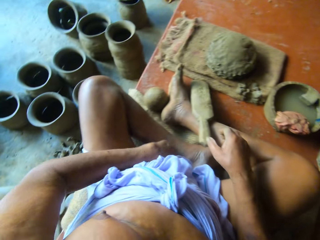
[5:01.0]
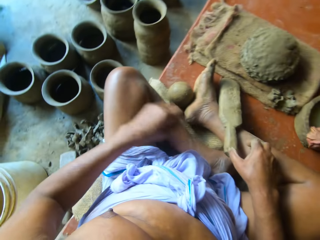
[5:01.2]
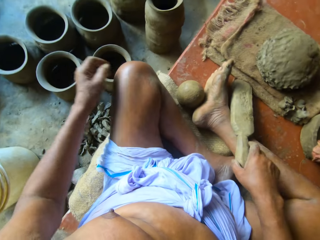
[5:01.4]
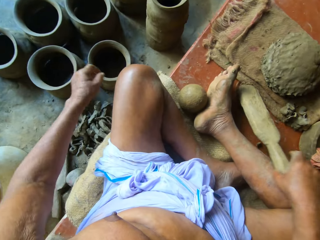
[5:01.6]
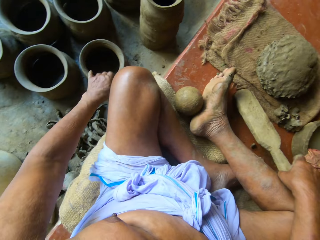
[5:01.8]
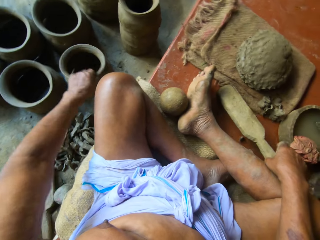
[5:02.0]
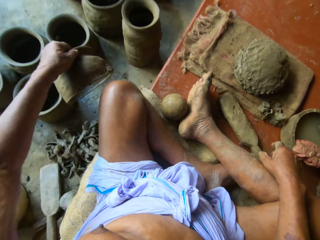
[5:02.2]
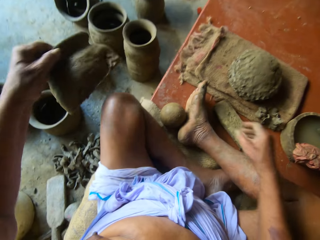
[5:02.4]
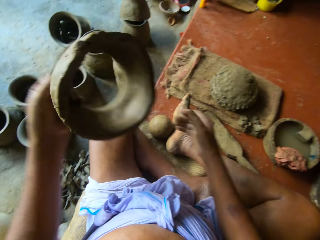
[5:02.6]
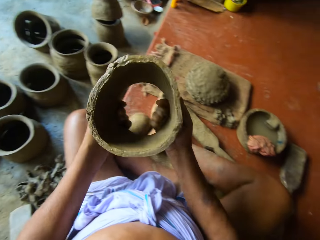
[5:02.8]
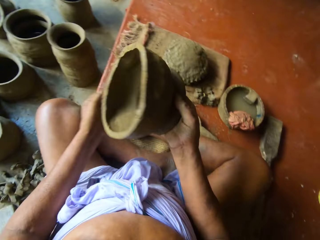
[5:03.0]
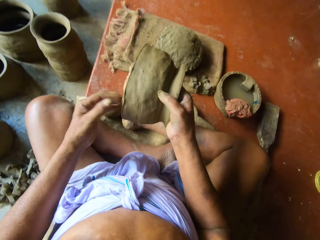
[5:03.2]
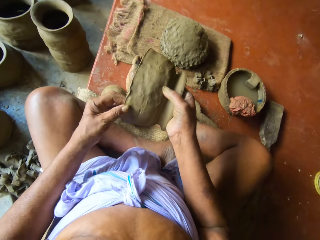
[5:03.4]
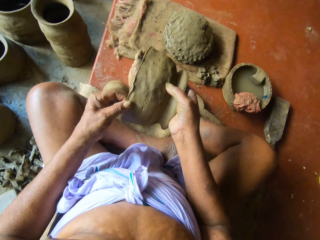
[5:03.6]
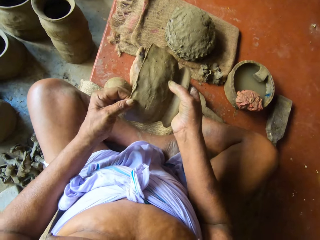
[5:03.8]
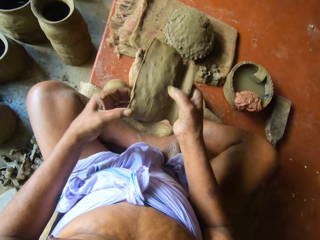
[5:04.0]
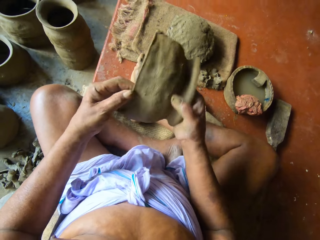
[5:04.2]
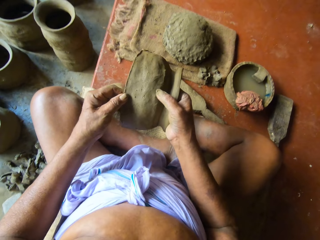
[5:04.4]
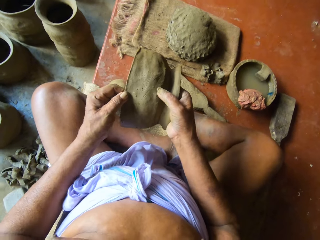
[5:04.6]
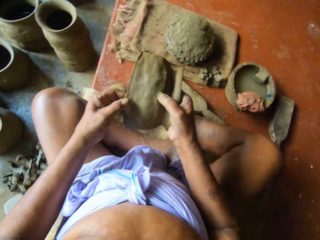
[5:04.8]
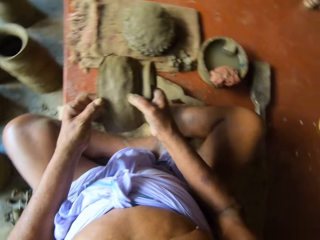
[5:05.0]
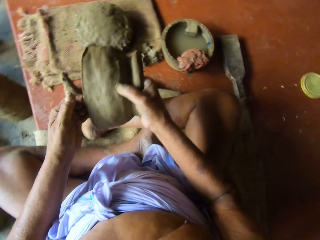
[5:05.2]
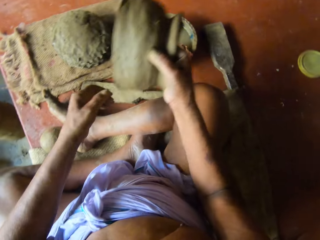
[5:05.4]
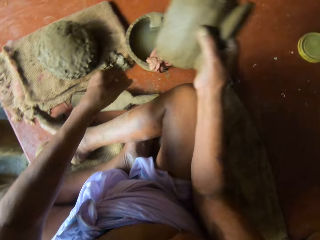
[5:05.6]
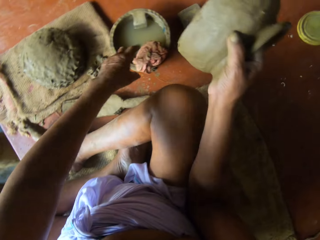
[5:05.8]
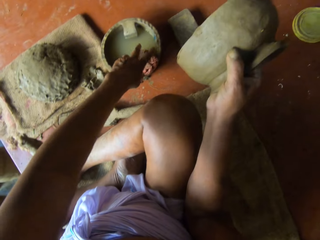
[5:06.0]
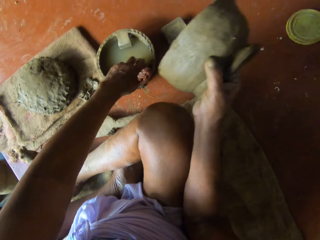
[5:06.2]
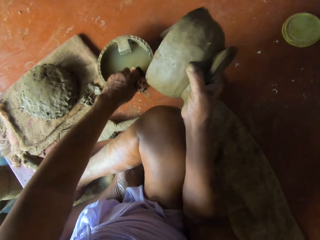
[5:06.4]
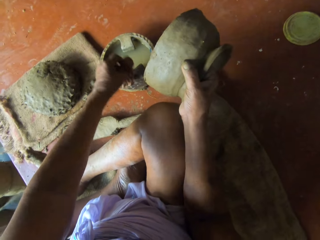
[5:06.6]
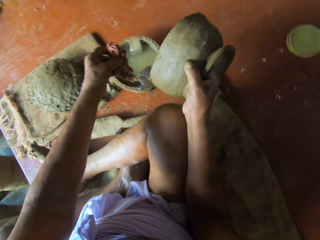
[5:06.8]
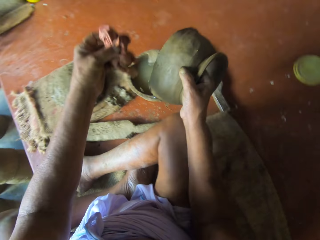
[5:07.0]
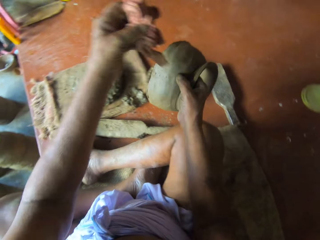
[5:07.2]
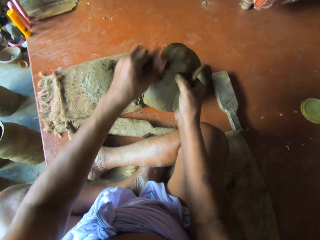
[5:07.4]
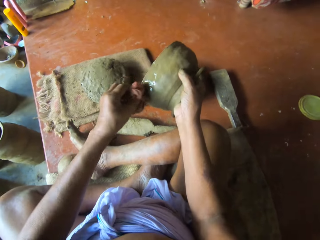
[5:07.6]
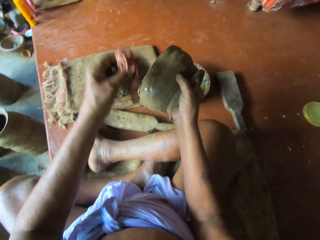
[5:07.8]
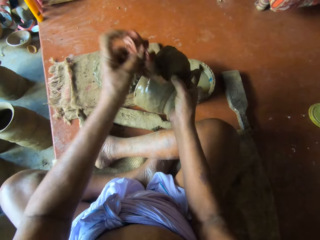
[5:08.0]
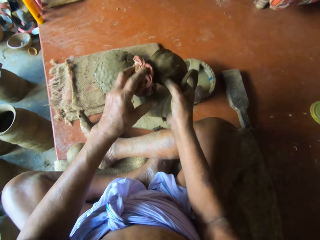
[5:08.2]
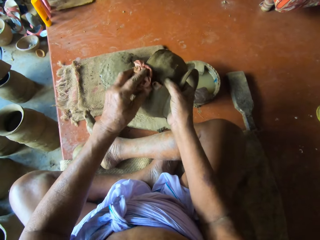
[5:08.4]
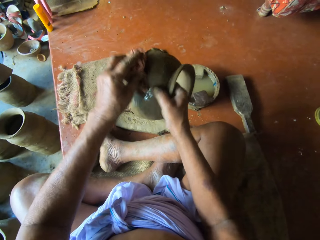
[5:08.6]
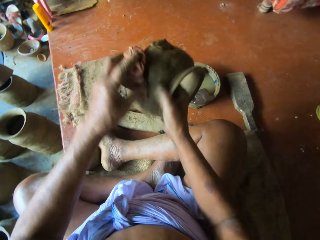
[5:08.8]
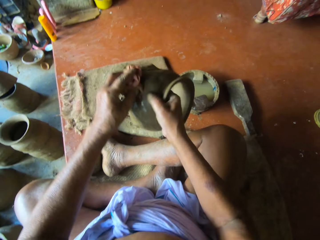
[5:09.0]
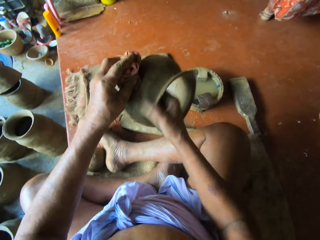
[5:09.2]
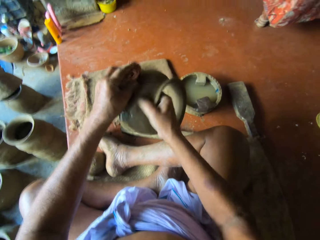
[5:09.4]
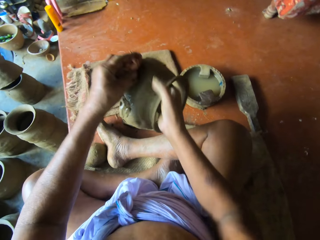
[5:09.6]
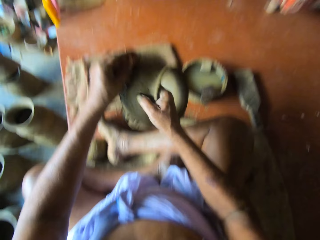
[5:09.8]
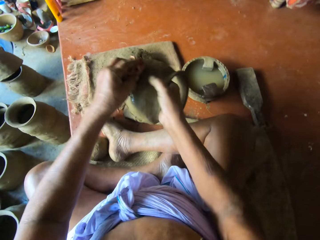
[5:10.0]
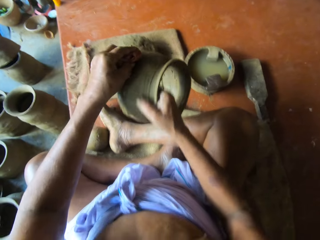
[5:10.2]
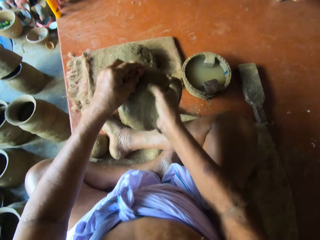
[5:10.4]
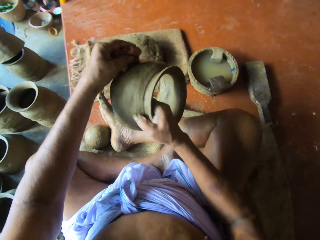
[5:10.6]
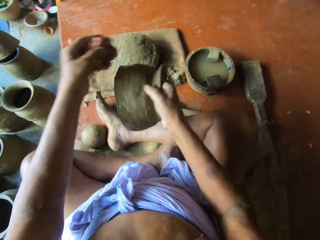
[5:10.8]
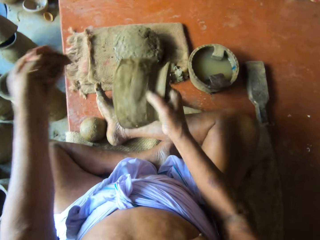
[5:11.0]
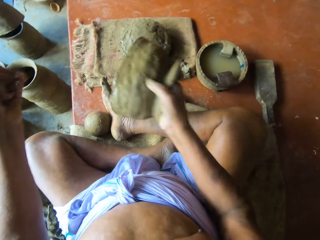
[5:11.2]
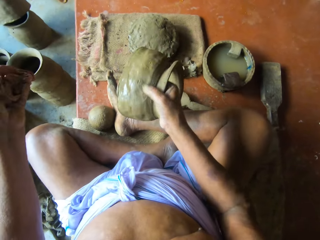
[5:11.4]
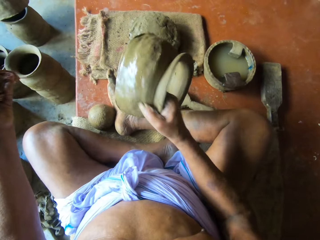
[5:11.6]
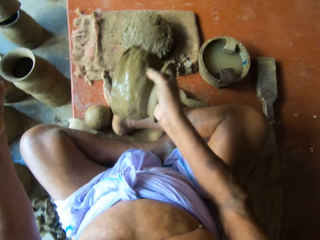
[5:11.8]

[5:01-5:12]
The camera wearer touches the wood on the floor with his left hand. He picks up a pottery from the floor with his left hand. He passes the pottery from his left hand to his right hand. He touches the edges of the pottery in his right hand with his left hand. He examines the mould clay pot. He picks up a rag from the edge of a bowl of water on the floor with his left hand. He smoothens the pottery in his right hand with the wet rag in his left hand. He holds the rag in his left hand on the pottery in his right hand. He spins the pottery with his right hand.

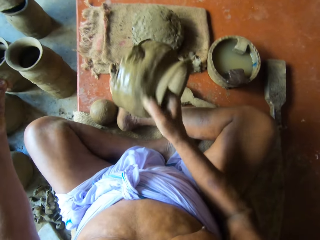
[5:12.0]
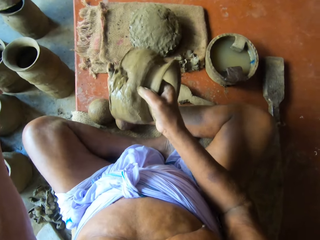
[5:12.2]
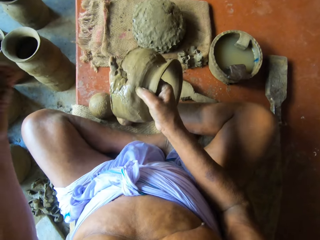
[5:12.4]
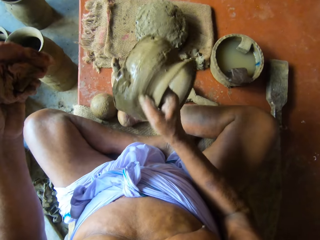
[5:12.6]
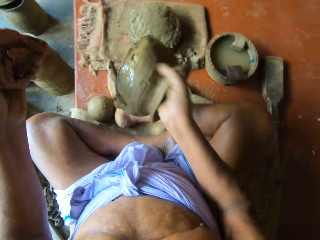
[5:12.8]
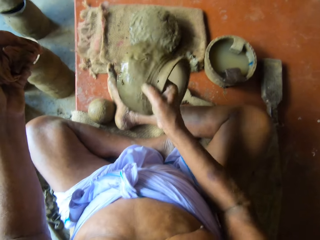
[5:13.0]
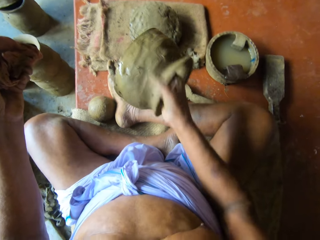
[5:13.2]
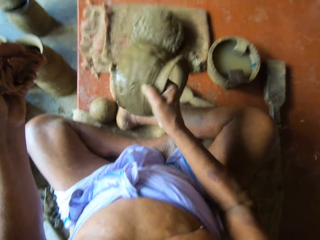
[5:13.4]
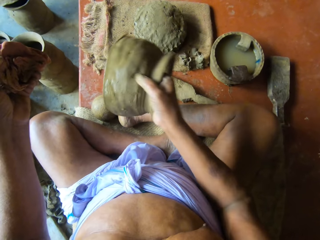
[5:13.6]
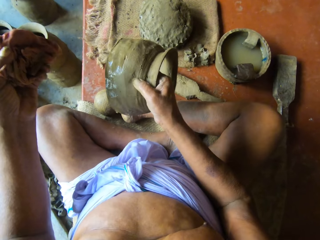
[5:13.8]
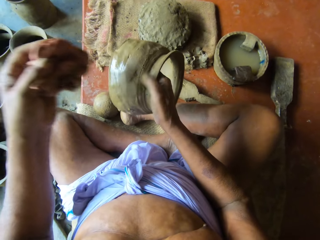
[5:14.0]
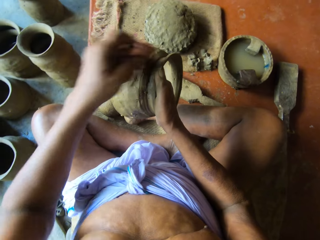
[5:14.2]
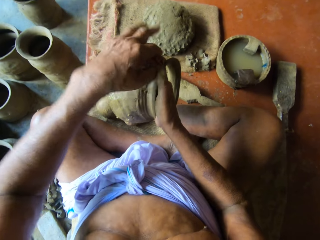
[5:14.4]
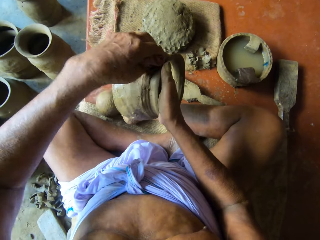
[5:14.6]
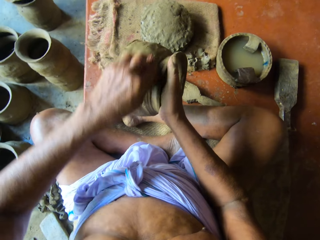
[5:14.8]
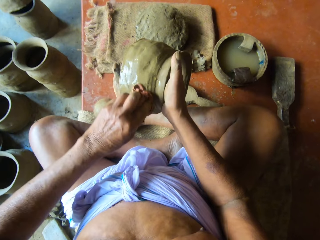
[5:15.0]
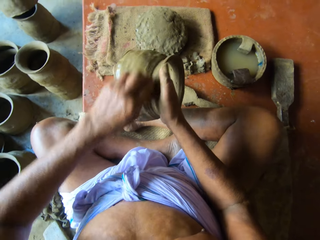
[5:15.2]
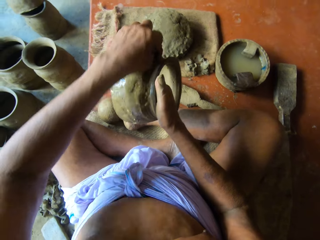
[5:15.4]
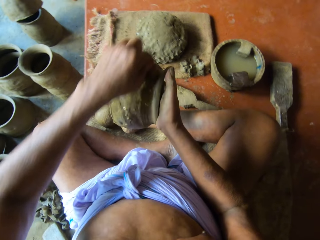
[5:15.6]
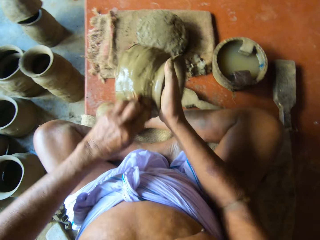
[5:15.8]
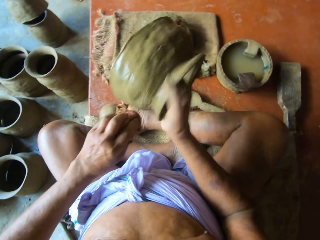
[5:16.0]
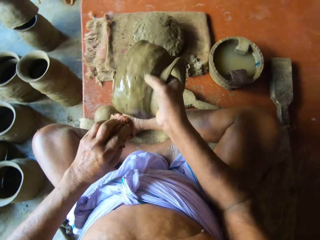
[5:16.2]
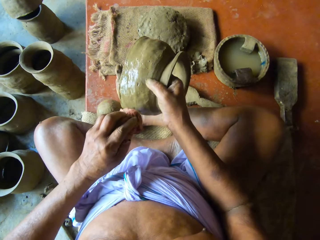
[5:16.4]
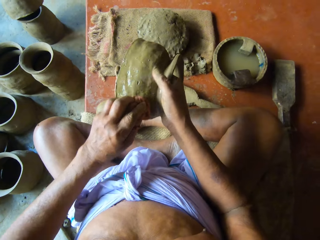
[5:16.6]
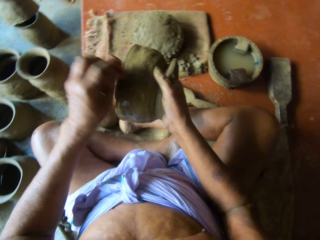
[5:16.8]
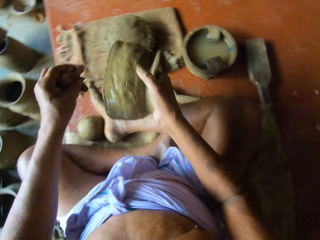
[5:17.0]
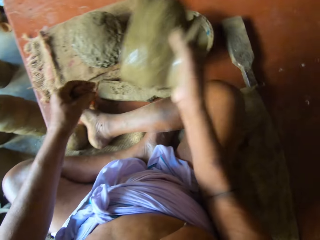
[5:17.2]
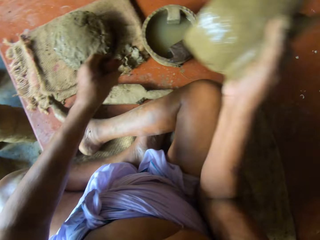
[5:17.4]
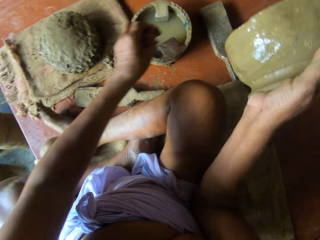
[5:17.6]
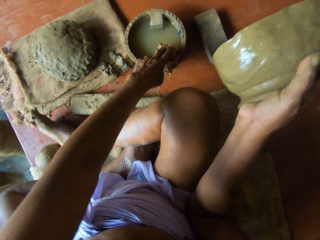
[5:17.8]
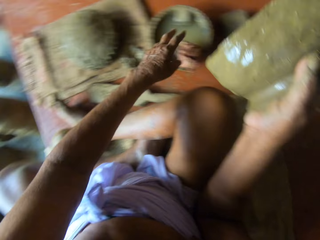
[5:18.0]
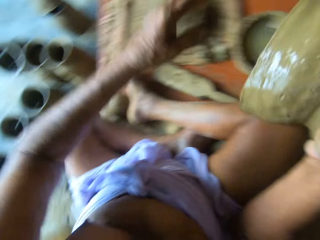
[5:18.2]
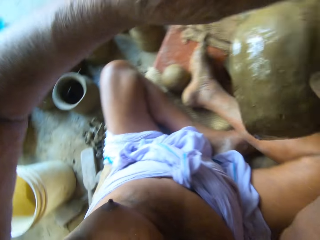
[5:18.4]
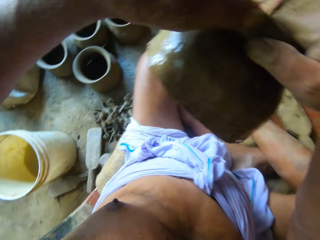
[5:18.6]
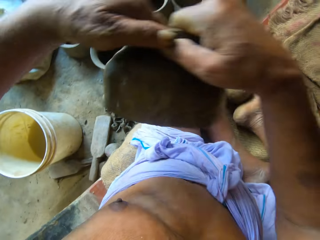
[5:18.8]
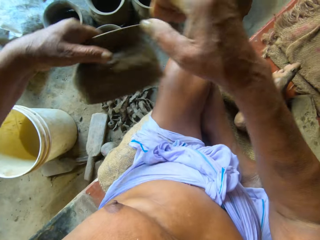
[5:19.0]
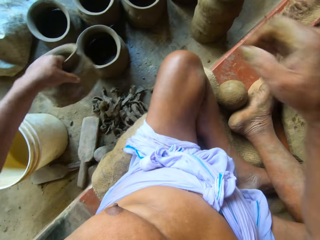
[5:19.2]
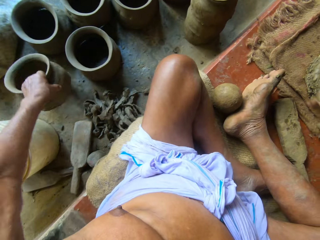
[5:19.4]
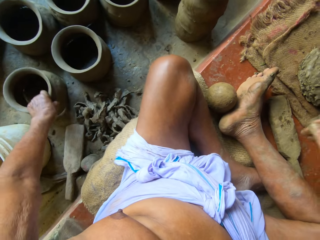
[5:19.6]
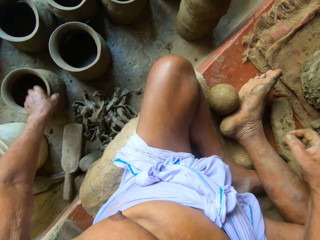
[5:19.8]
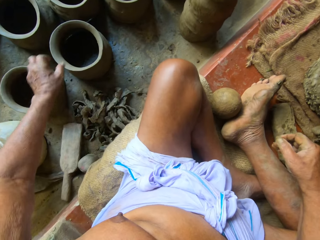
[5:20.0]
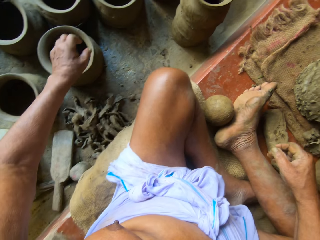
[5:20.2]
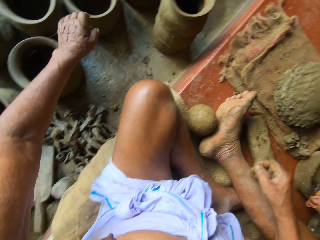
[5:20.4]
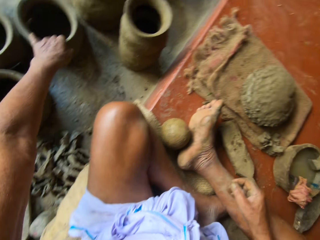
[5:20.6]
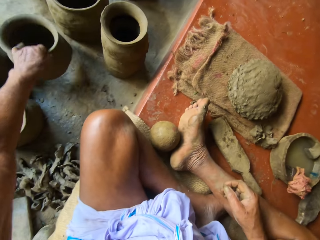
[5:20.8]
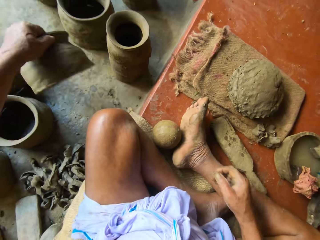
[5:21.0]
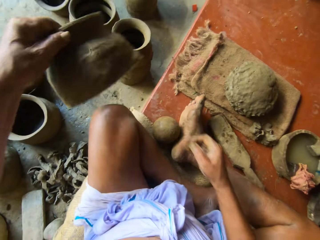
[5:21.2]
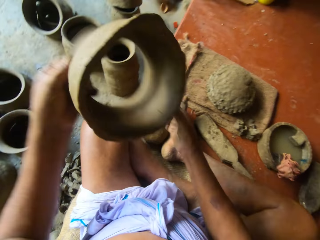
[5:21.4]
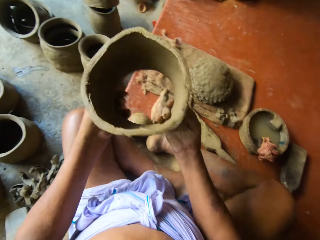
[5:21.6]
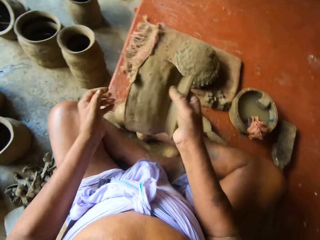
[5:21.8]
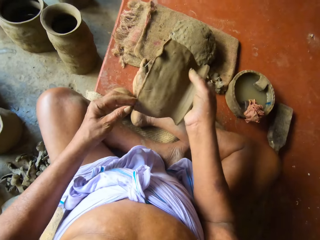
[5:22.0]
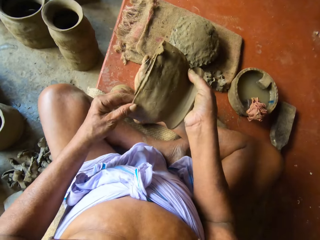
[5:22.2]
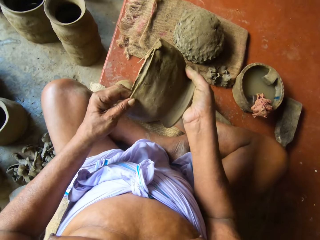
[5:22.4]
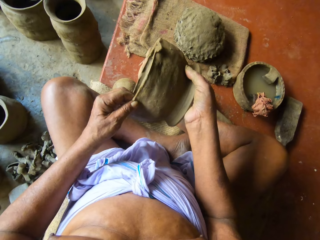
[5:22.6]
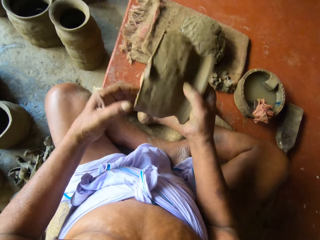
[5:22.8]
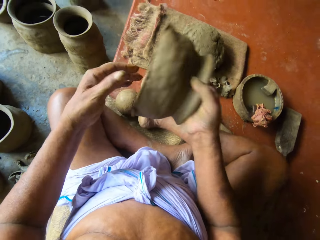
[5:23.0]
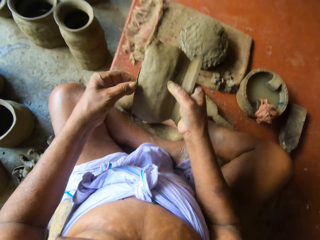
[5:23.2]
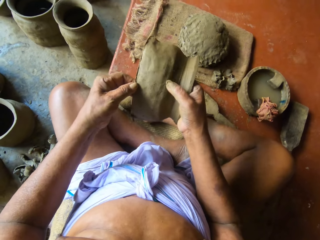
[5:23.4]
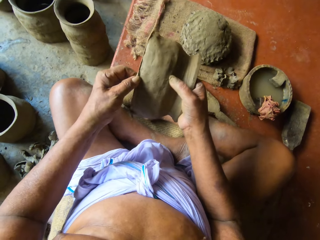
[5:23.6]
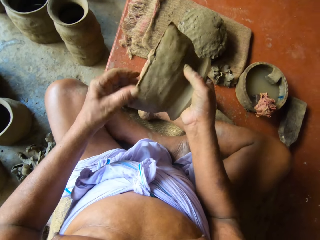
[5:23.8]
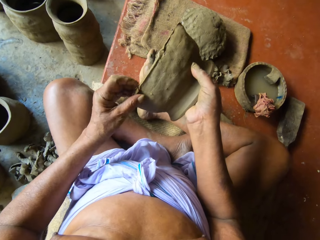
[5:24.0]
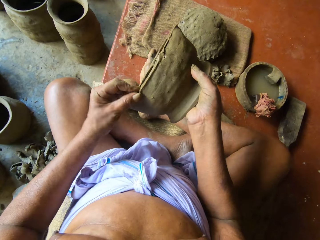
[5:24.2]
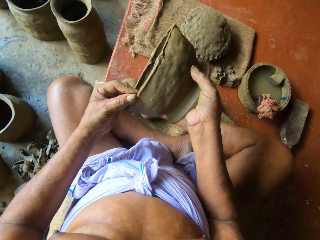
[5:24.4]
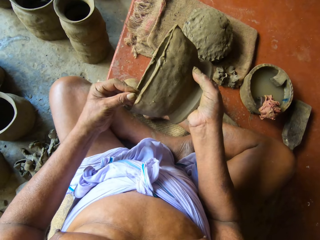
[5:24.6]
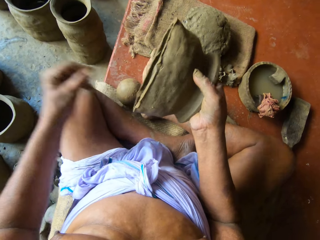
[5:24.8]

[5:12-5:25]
The camera wearer examines the mould clay pot. He smoothens the pottery in his right hand with the rag in his left hand. He places the rag on the edge of the bowl of water on the floor. He passes the pottery from his right hand to his left hand. He places the pottery in his left hand on the floor. He picks up a pottery from the floor with his left hand. He passes the pottery from his left hand to his right hand. He touches the edges of the pottery in his right hand with his left hand. He examines the mould clay pot. He spins the pottery with his right hand. He touches the edges of the pottery in his right hand with his left hand. He removes some clay on the edge of the pottery with his left hand.
